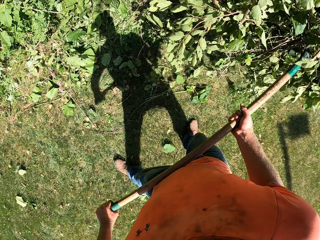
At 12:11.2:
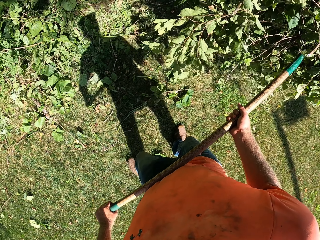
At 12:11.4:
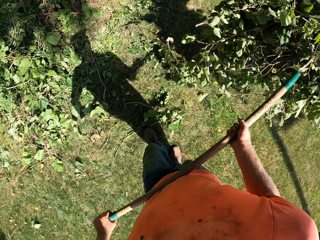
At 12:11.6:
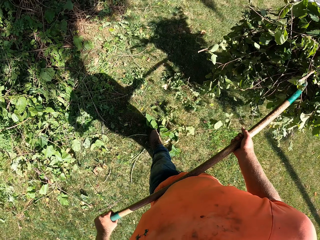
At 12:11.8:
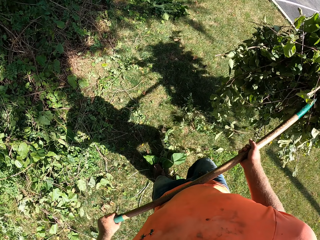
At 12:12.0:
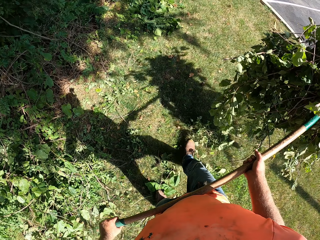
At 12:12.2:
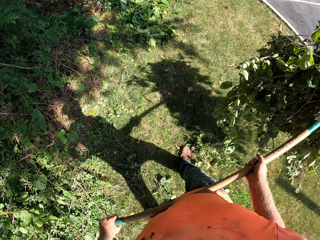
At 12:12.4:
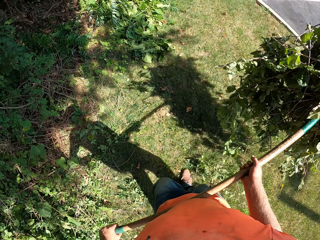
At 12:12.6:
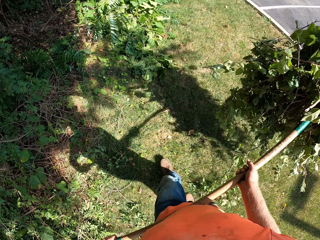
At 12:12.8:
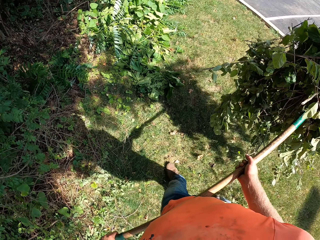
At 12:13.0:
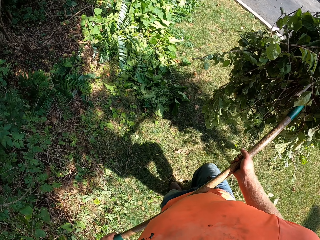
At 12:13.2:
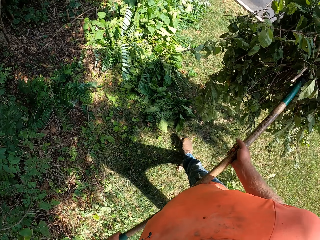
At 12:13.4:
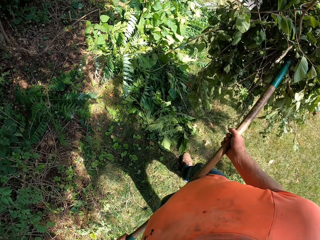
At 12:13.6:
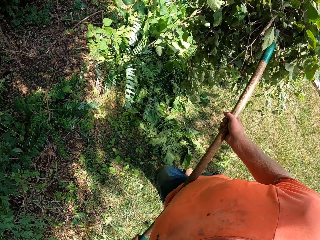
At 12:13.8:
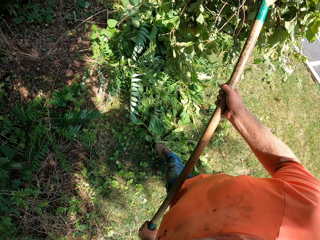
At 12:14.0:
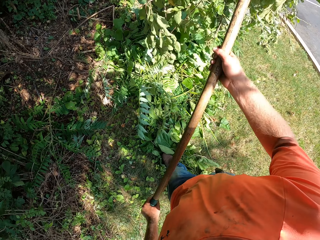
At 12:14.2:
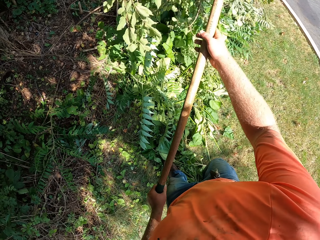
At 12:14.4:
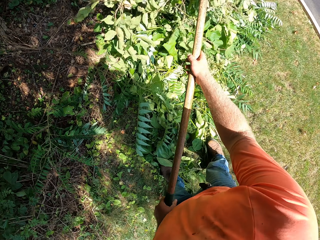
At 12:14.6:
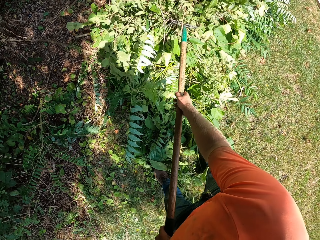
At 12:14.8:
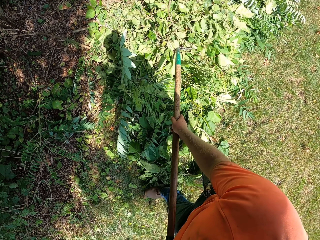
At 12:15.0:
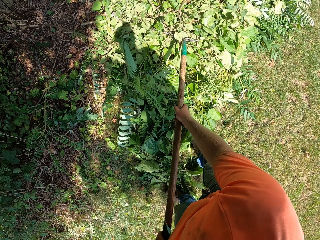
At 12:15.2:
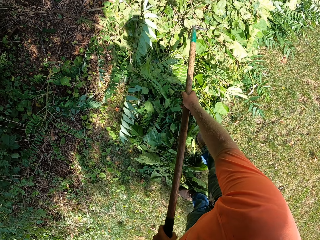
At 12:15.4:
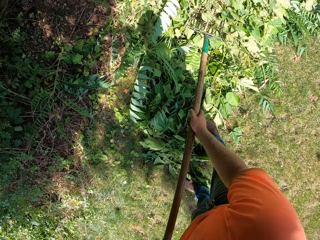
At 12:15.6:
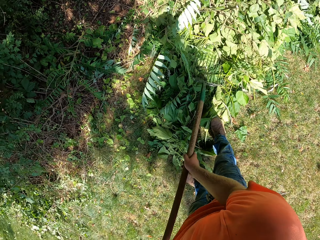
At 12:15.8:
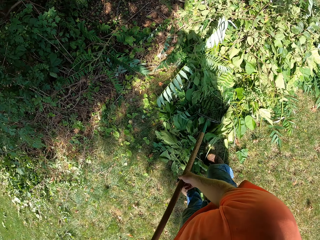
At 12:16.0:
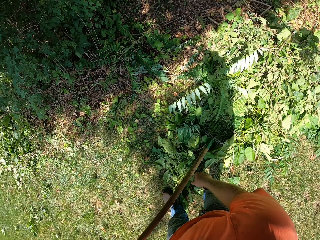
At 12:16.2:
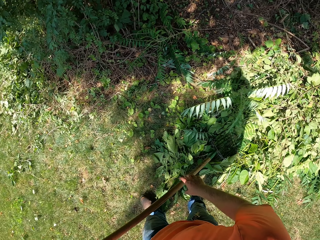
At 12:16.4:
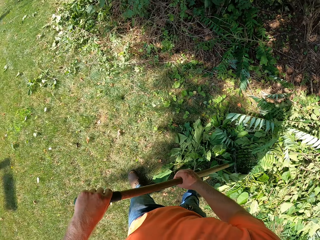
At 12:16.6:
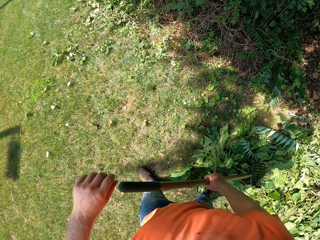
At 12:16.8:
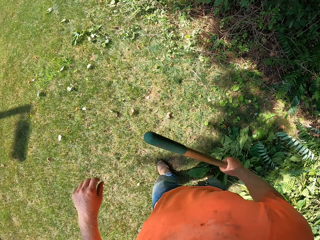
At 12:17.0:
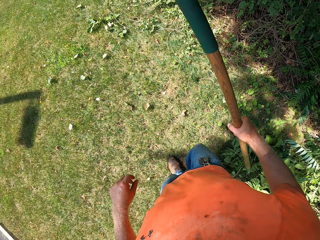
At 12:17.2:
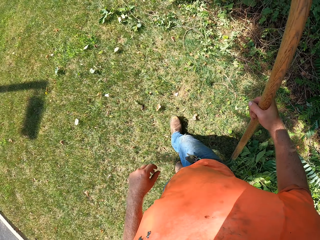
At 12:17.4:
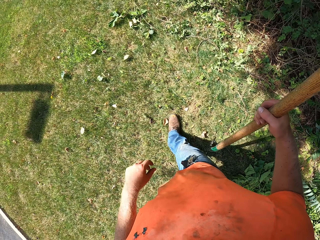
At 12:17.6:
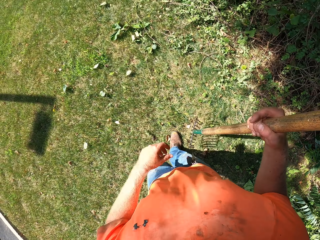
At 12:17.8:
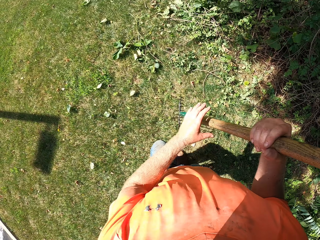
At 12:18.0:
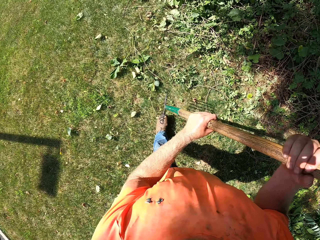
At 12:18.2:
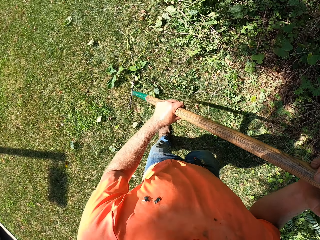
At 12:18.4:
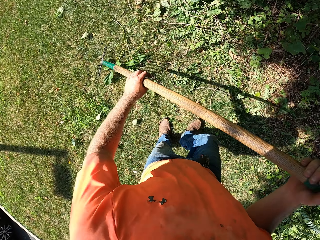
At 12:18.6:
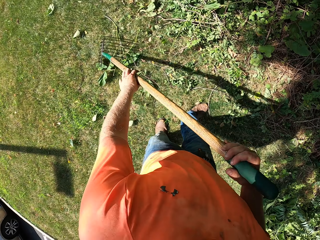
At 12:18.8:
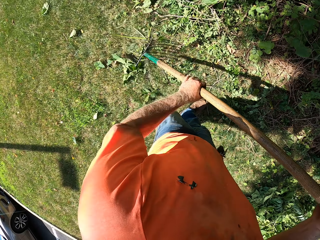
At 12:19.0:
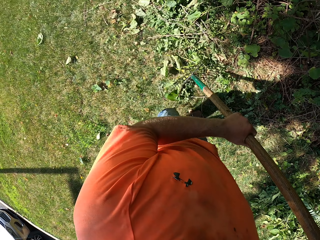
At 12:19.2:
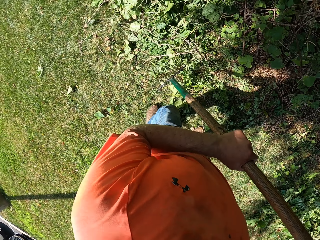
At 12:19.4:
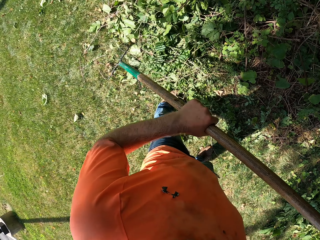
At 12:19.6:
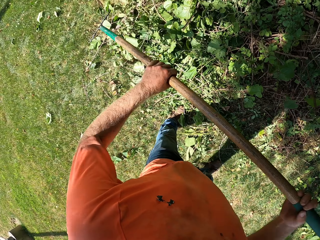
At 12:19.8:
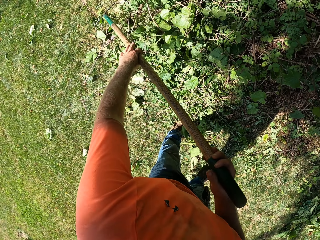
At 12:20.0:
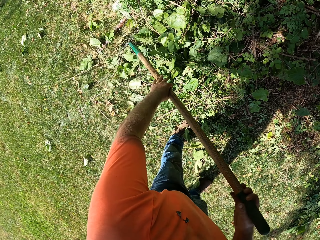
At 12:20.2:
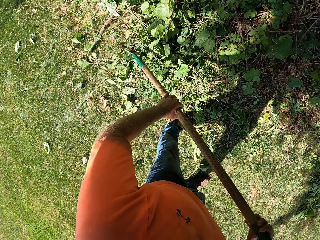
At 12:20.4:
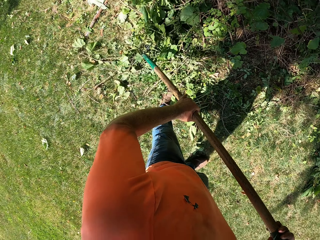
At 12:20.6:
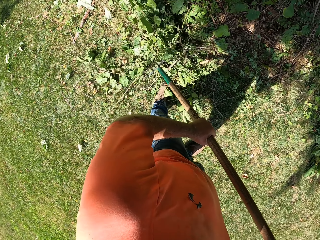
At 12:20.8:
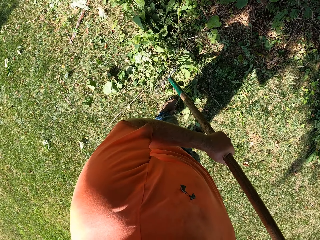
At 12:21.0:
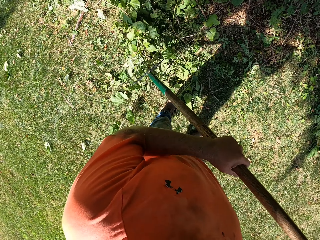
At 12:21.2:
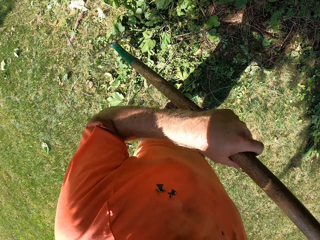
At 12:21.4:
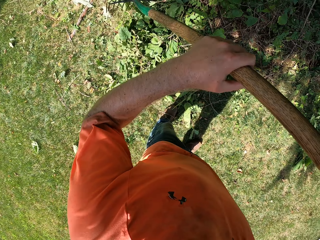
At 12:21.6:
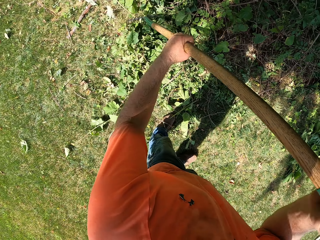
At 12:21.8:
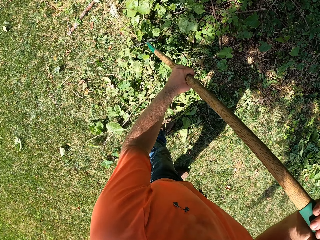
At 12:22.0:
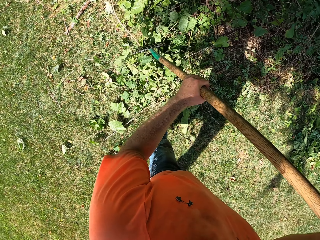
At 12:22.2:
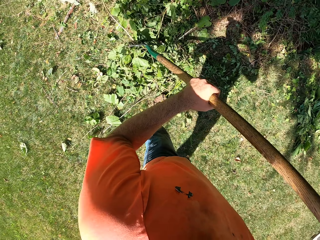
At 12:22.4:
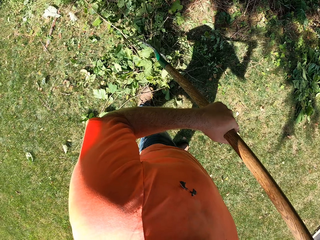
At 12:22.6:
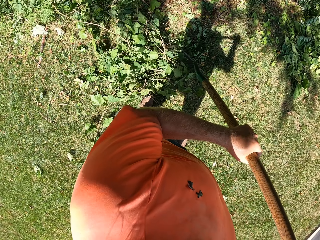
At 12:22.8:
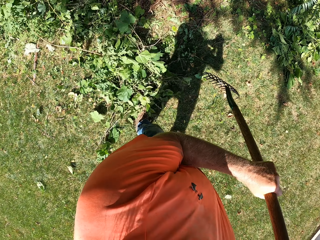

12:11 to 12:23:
The camera wearer sweeps the leaves using a rake. They rake the ground with the rake in both hands. They put the leaves on the ground.

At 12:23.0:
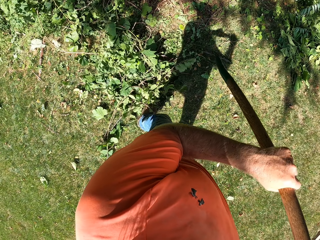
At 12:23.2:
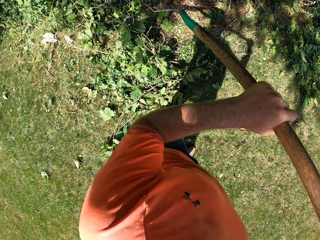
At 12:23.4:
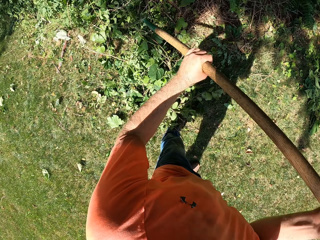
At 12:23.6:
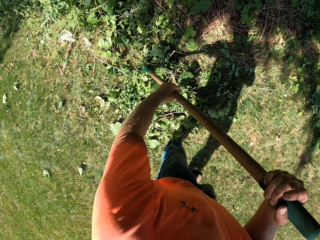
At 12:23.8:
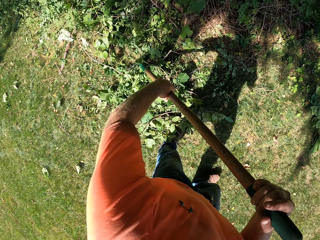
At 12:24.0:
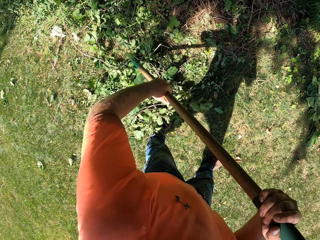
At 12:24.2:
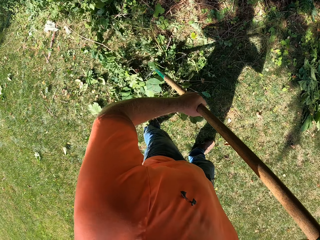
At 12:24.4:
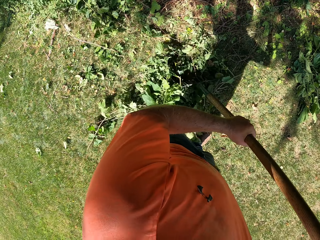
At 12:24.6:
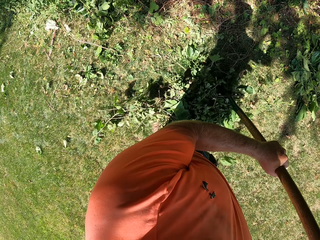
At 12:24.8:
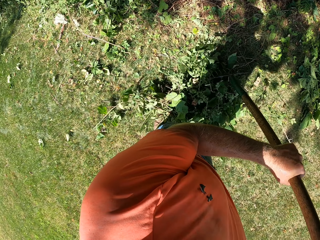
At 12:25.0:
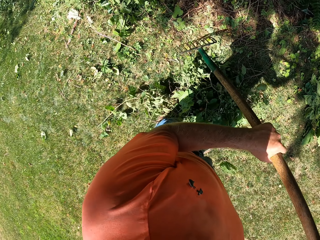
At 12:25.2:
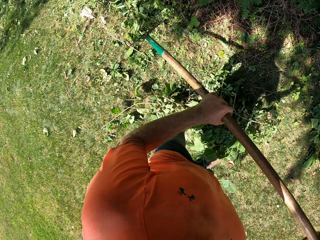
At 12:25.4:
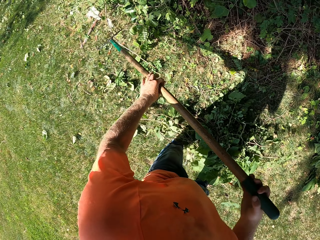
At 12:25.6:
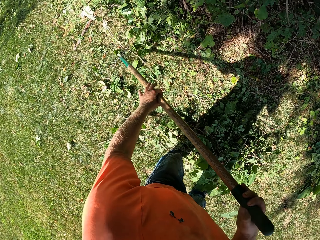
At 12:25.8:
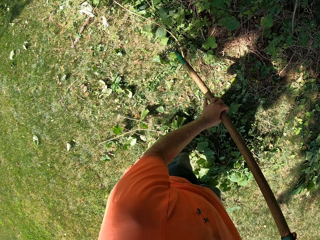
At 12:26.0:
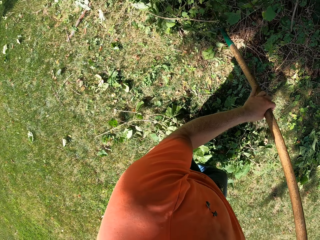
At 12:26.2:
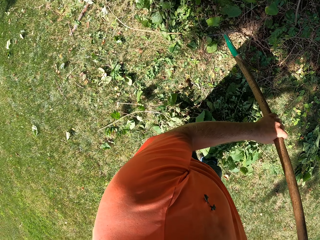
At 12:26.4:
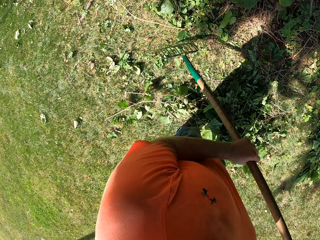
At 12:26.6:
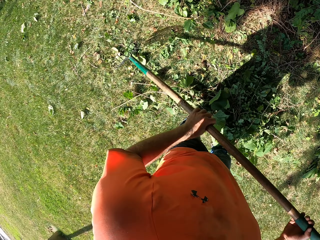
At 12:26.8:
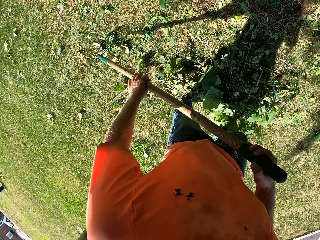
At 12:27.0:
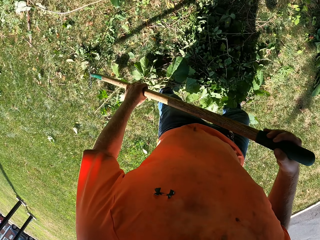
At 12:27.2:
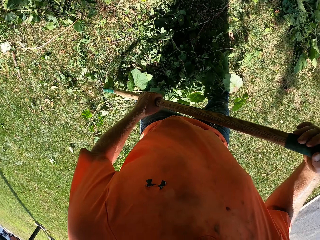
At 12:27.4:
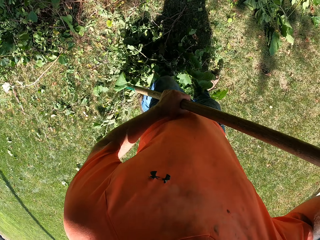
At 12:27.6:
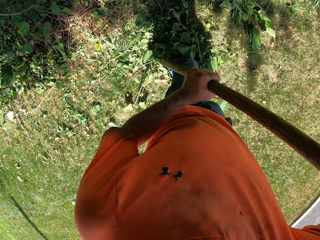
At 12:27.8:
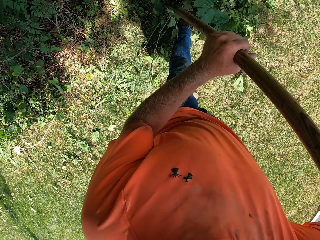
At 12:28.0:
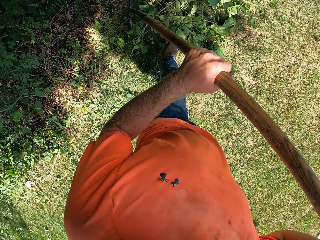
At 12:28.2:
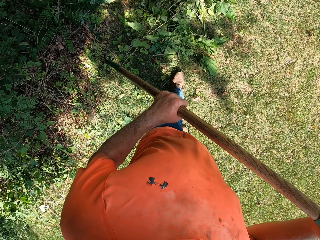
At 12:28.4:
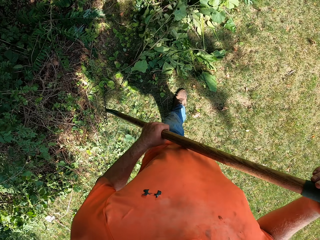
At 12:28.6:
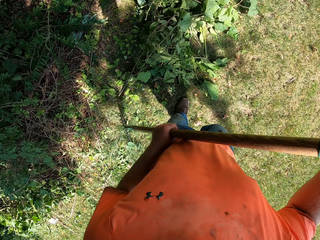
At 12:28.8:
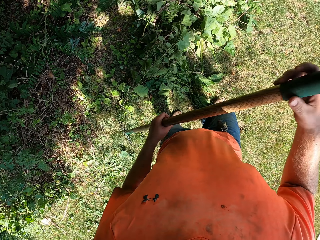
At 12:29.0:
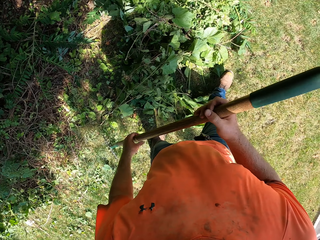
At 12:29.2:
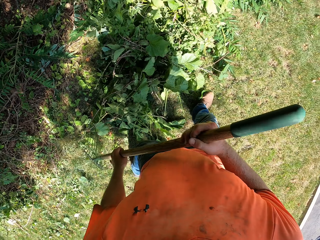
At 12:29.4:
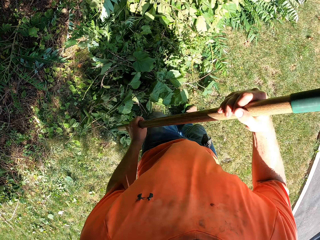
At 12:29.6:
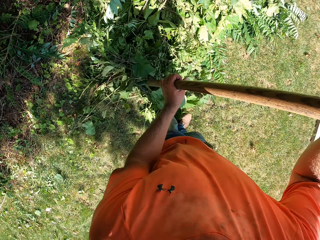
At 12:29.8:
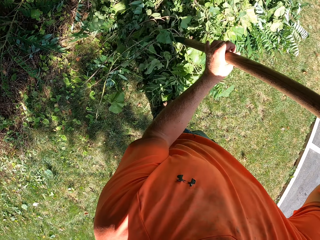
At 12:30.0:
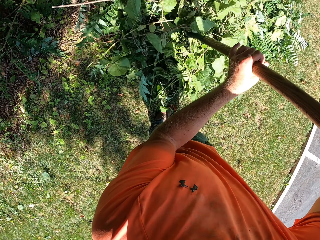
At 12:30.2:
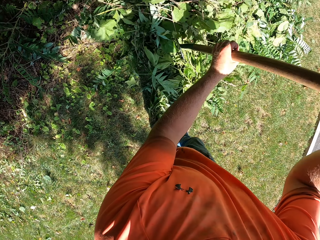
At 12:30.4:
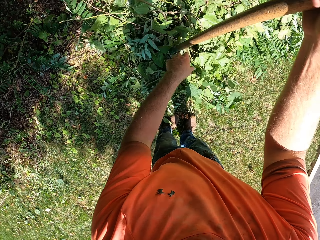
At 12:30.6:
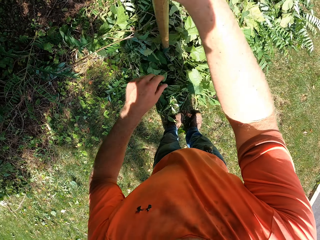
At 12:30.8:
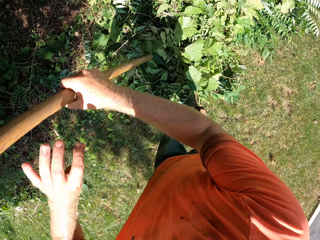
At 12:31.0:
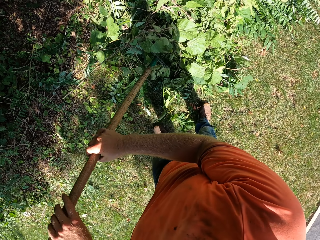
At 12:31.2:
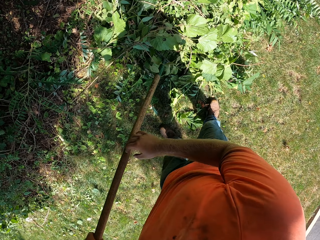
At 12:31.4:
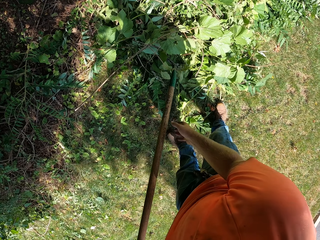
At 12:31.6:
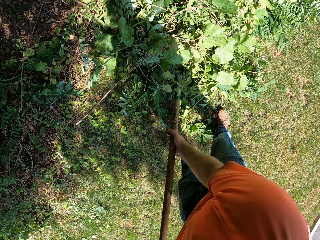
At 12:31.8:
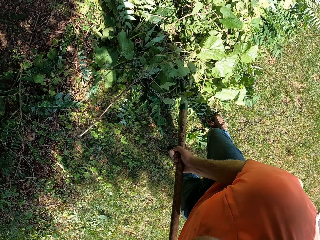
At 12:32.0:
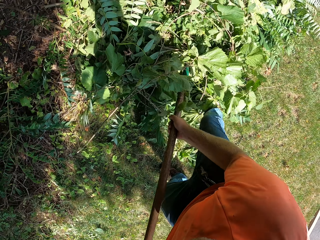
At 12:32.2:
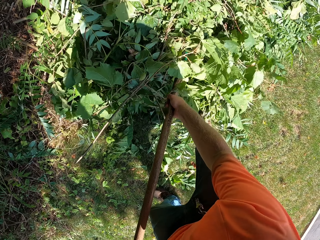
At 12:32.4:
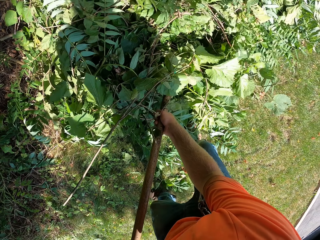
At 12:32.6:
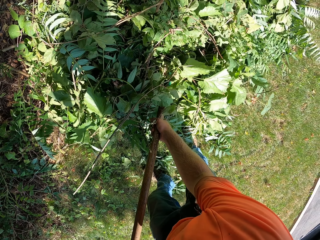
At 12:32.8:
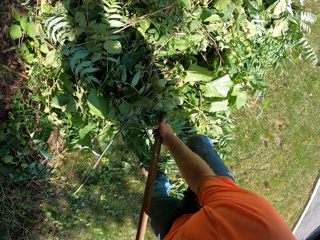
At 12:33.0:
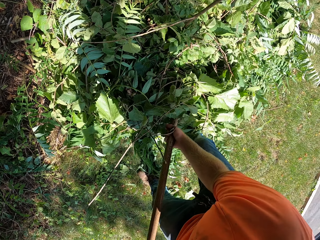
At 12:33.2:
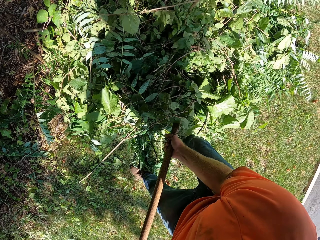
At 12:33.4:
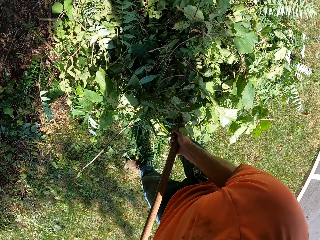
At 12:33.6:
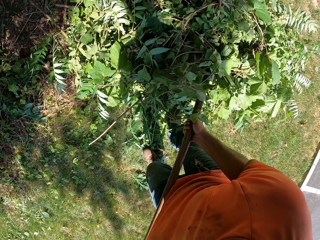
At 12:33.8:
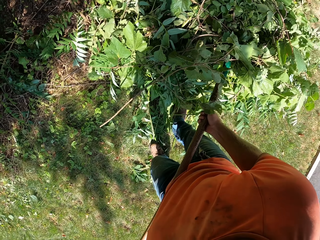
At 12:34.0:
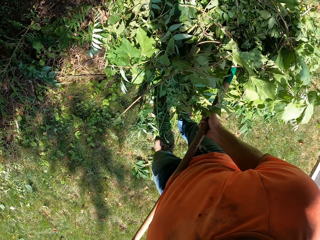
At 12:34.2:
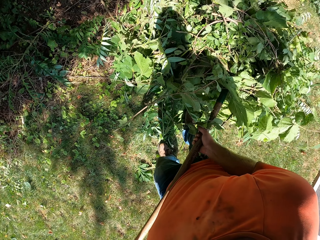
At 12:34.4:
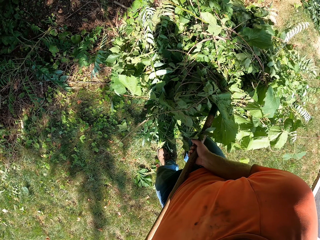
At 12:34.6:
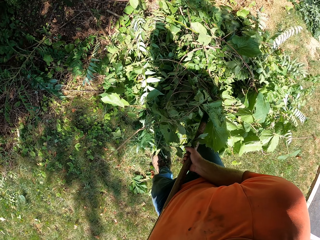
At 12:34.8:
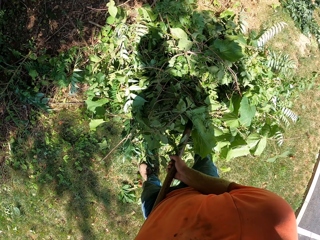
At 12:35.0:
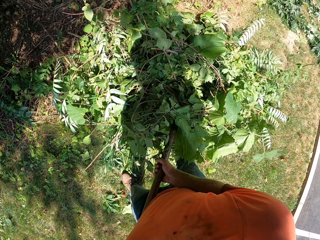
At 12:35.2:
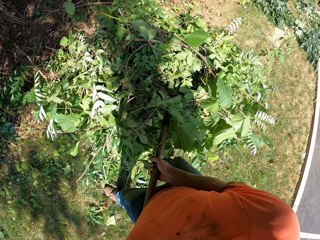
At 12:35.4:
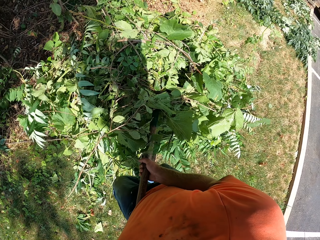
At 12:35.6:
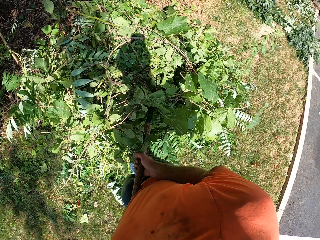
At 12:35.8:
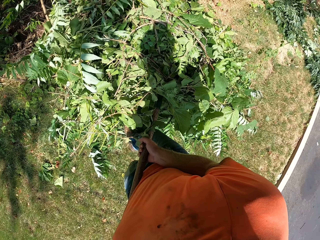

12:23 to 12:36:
The camera wearer packs the branches on the ground with the rake in both hands. They carry leaves using the rake.
